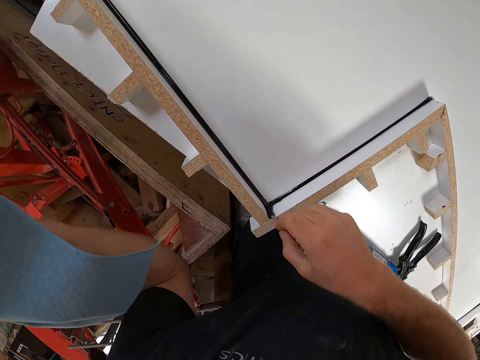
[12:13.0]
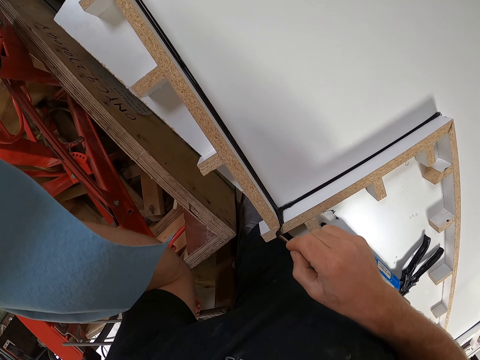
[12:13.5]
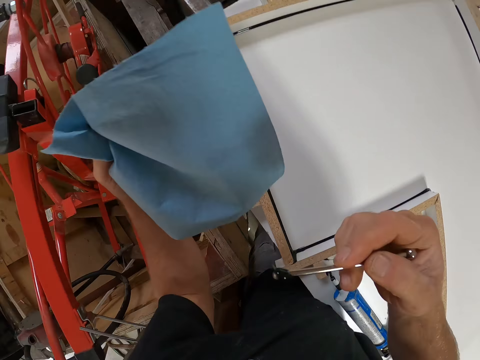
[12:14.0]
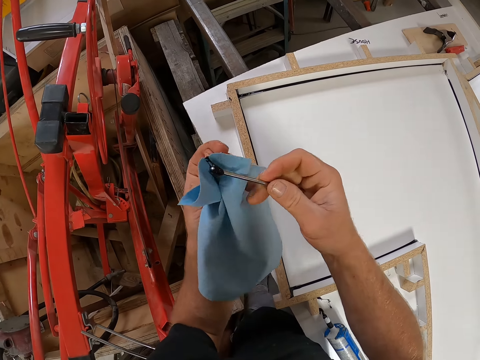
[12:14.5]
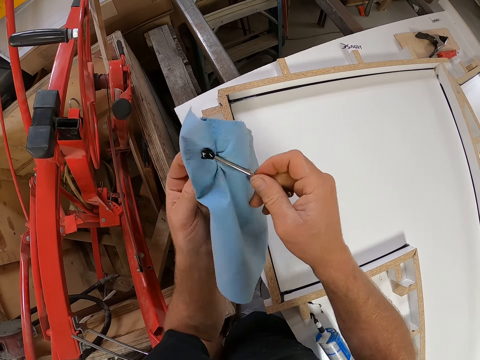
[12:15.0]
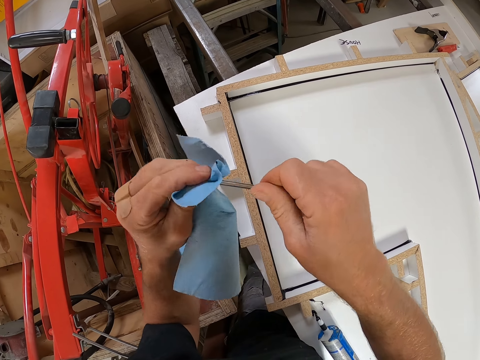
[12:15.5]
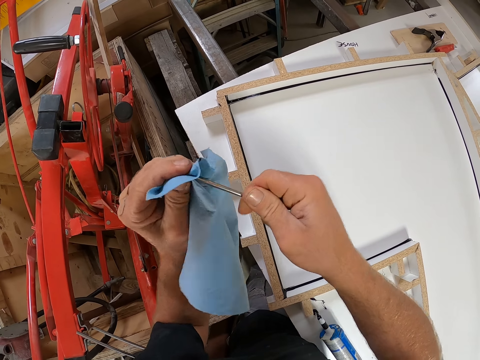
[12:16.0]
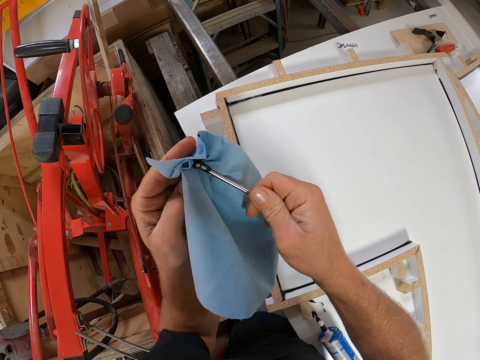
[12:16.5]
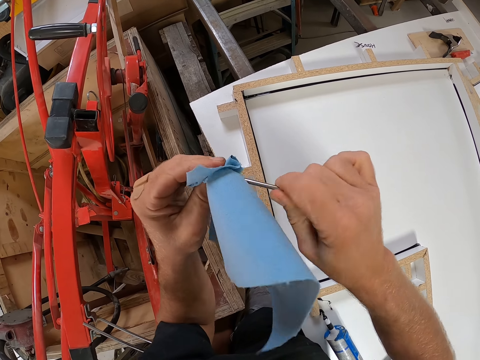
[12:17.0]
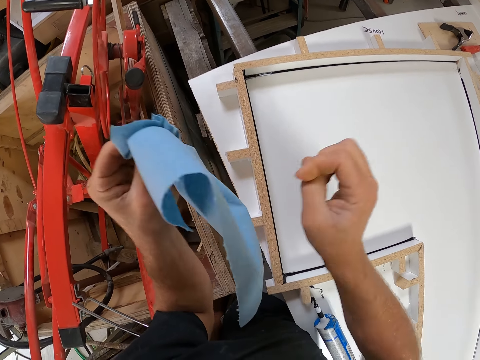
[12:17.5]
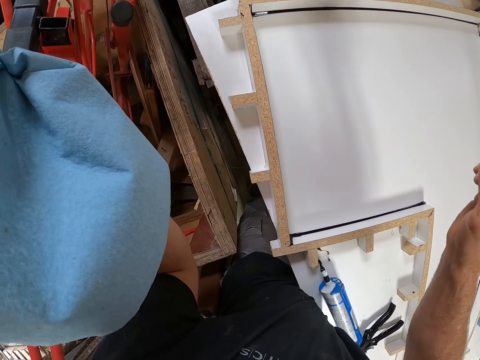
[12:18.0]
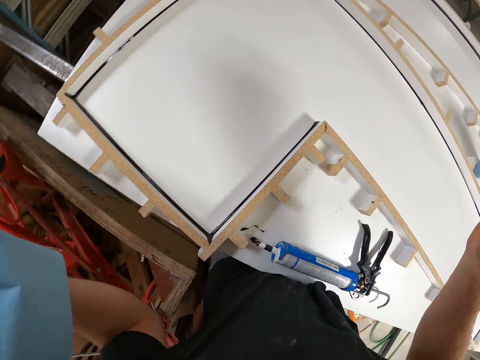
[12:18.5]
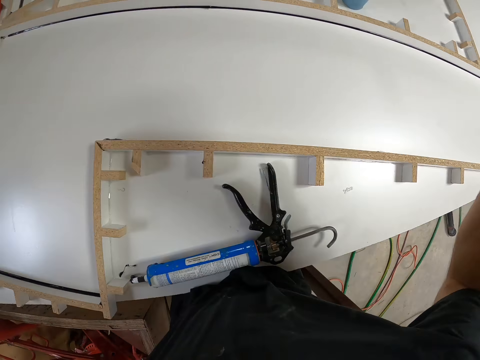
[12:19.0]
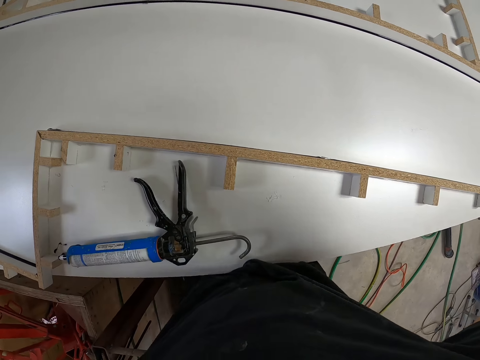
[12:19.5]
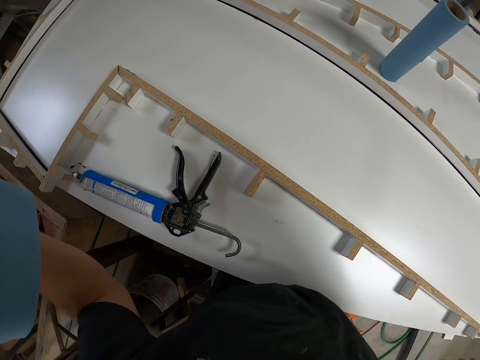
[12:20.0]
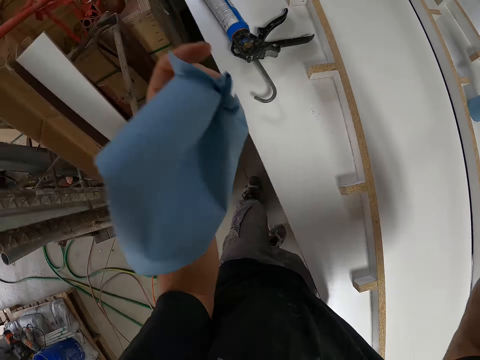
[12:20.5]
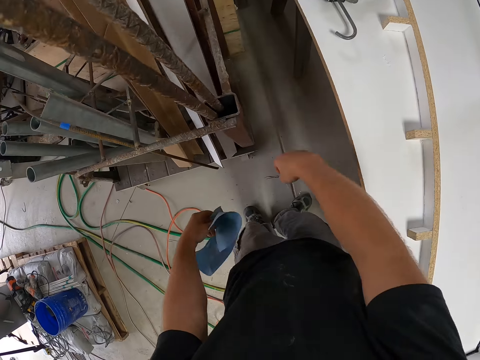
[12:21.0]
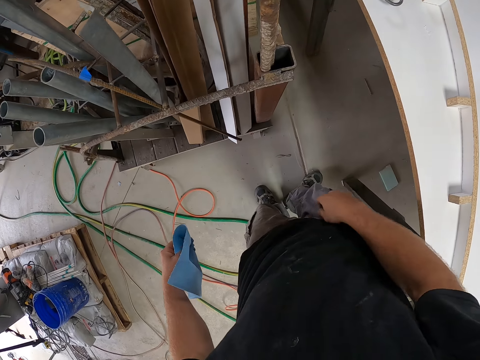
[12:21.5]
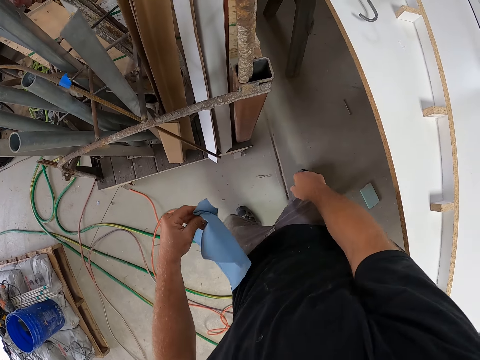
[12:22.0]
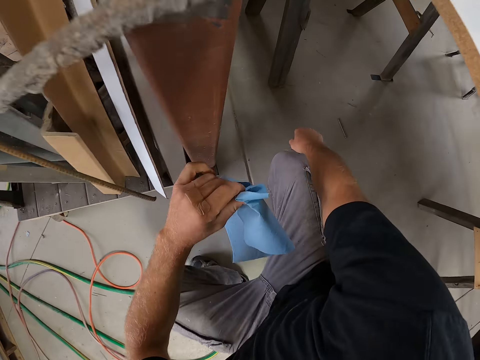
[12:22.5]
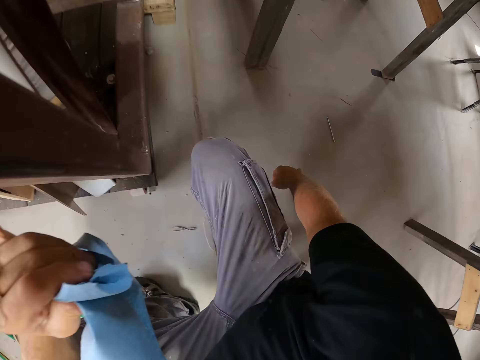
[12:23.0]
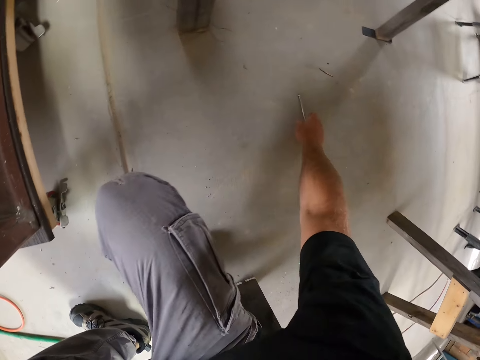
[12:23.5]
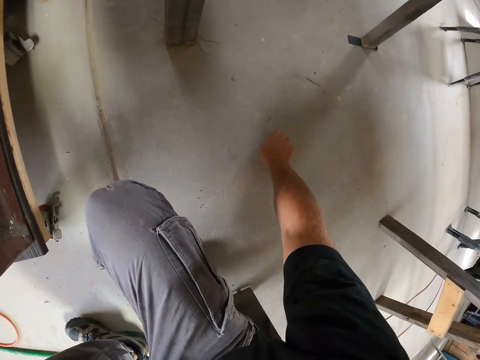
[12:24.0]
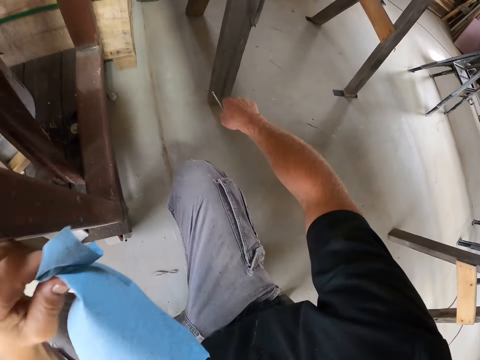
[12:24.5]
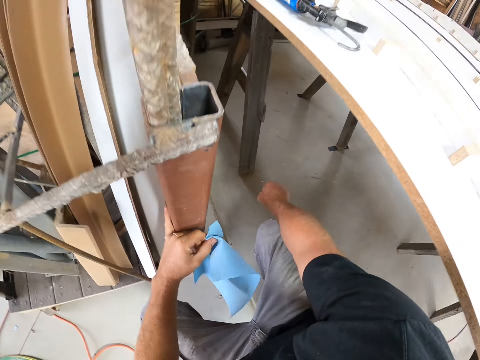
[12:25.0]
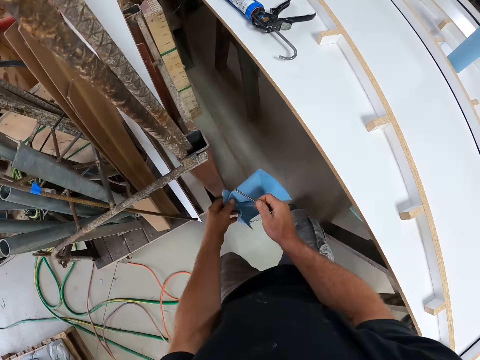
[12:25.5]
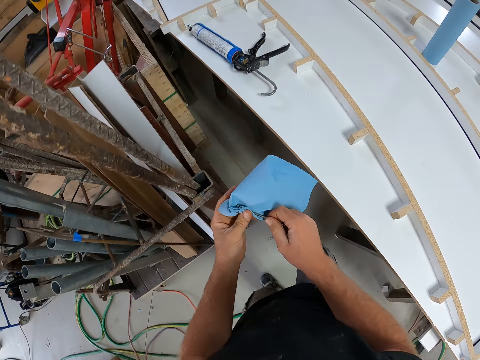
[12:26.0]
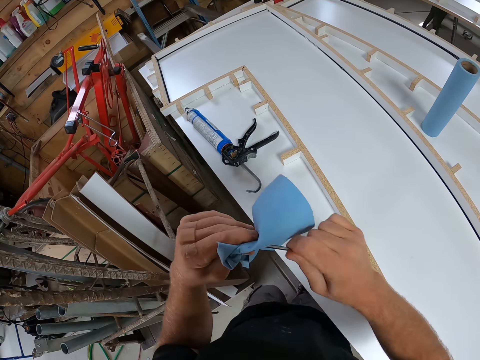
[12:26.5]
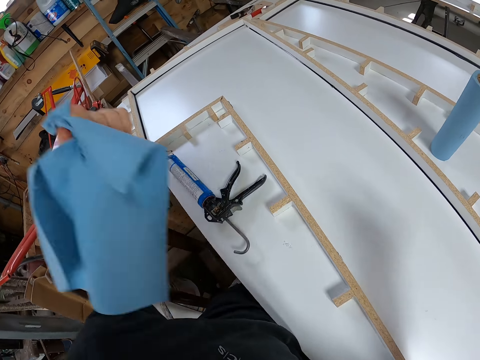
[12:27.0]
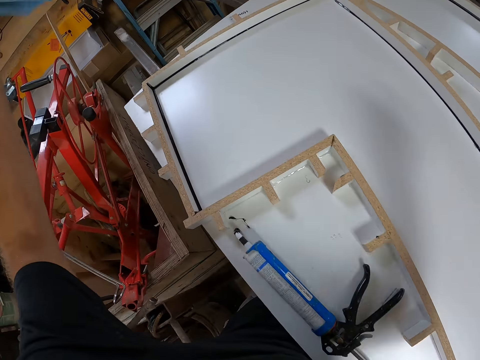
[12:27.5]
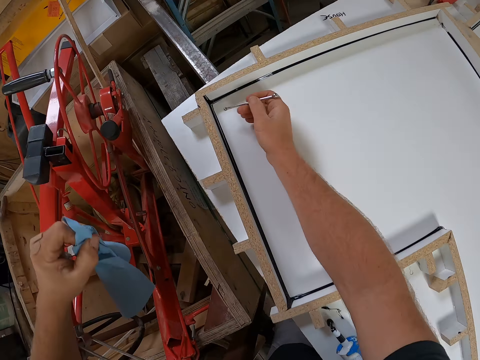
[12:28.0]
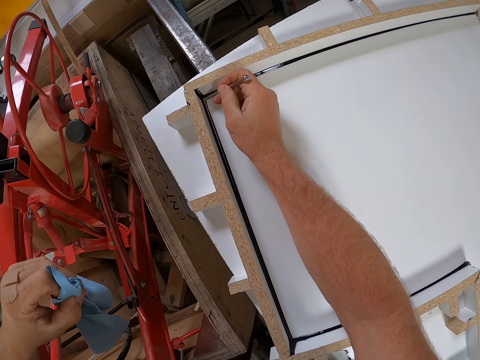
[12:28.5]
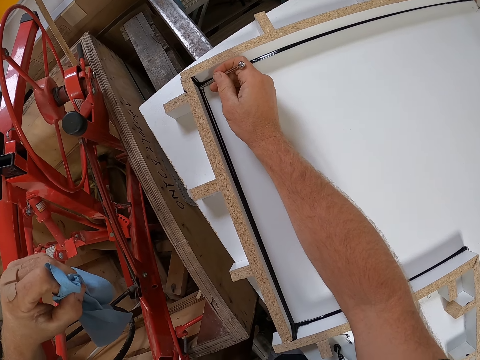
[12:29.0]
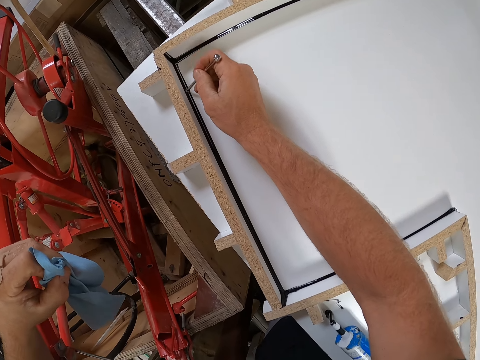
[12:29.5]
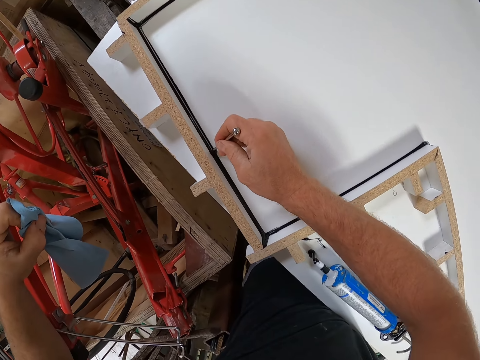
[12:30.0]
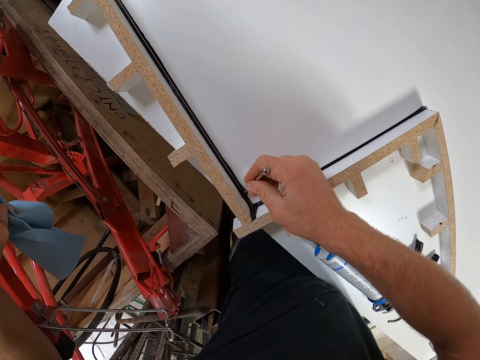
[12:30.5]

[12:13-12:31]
The camera wearer cleans the small iron on the paper towel. They look around the workshop. They pick up the small iron from the floor. They clean the small iron on the paper towel and pack excess sealant on the edge of the table with the small iron.

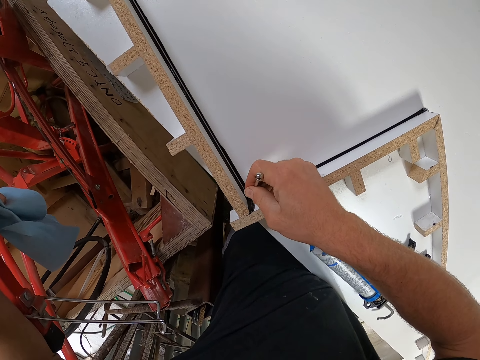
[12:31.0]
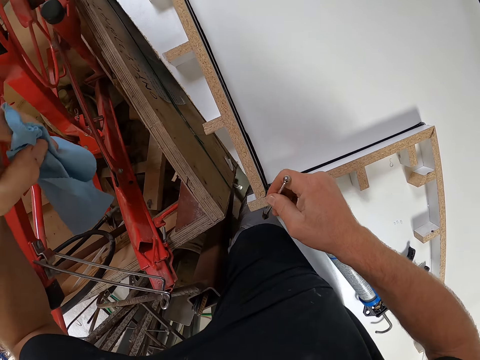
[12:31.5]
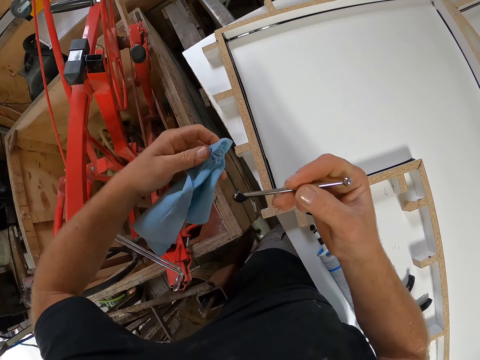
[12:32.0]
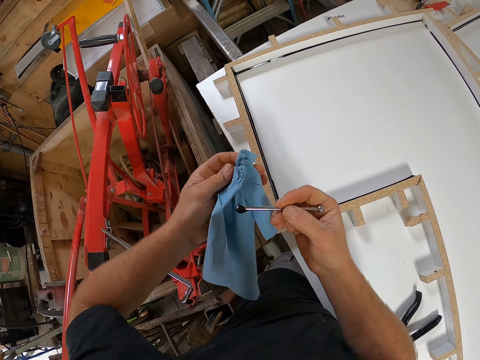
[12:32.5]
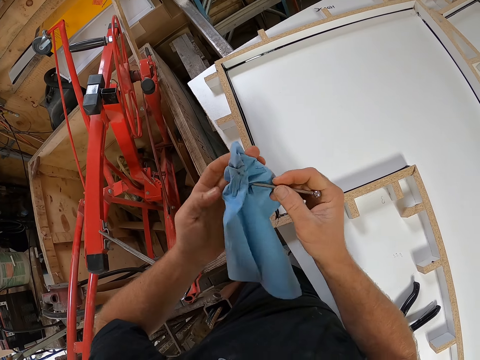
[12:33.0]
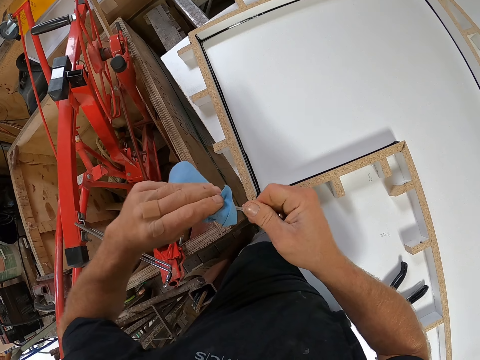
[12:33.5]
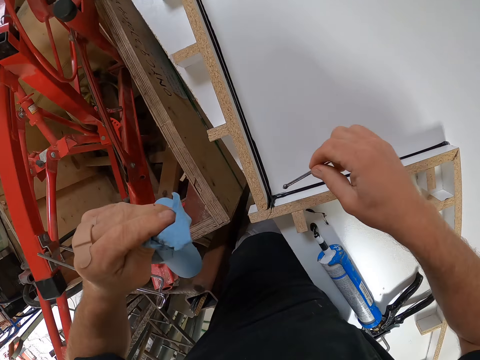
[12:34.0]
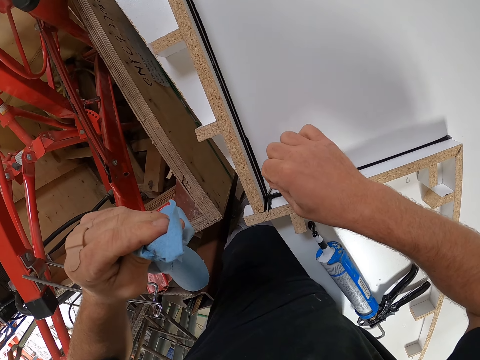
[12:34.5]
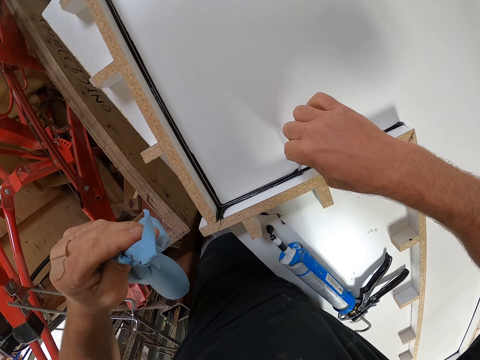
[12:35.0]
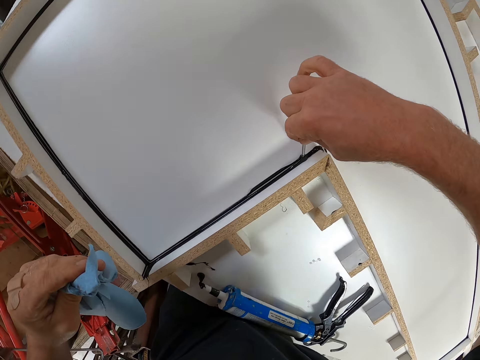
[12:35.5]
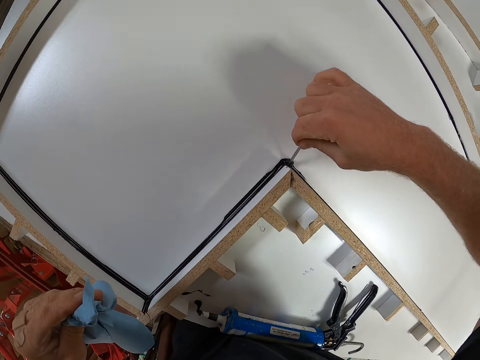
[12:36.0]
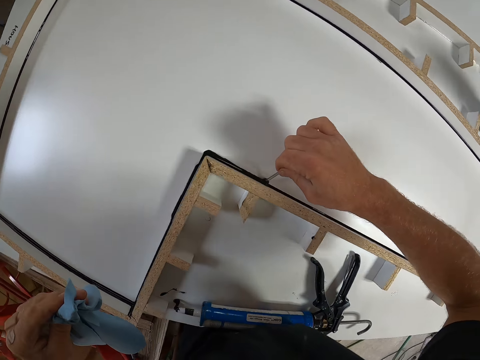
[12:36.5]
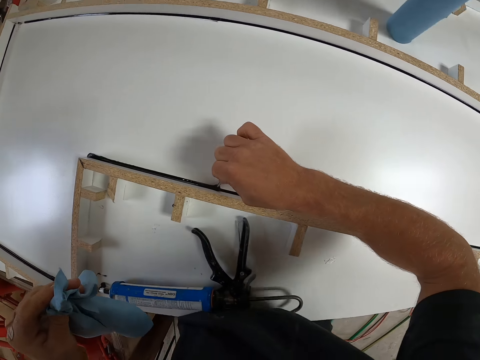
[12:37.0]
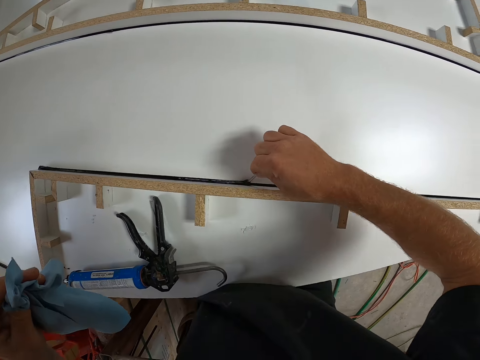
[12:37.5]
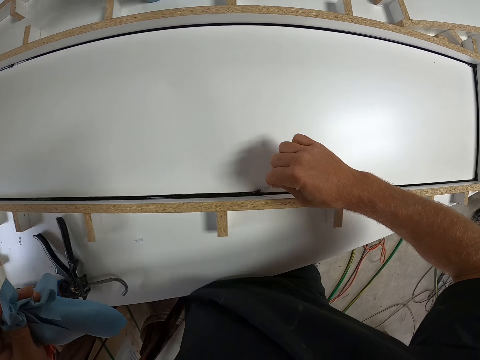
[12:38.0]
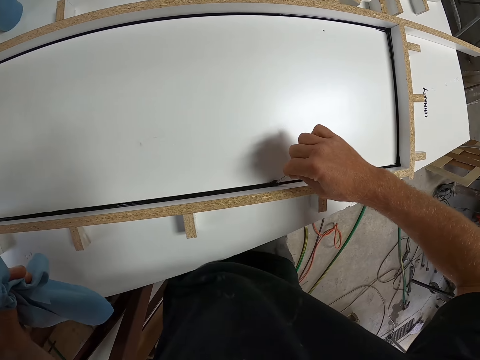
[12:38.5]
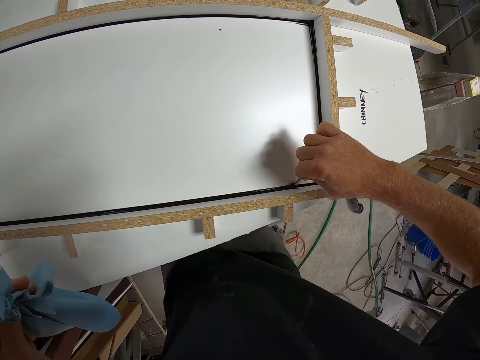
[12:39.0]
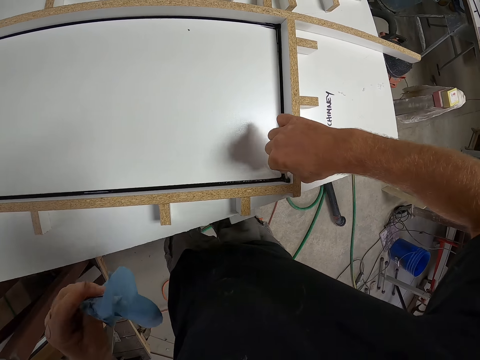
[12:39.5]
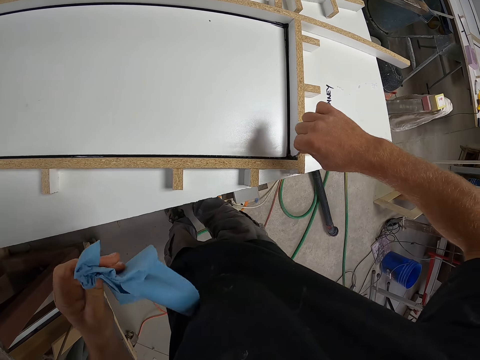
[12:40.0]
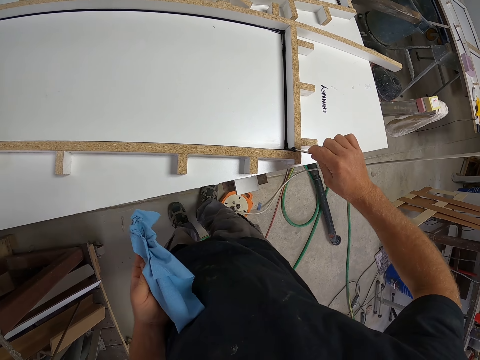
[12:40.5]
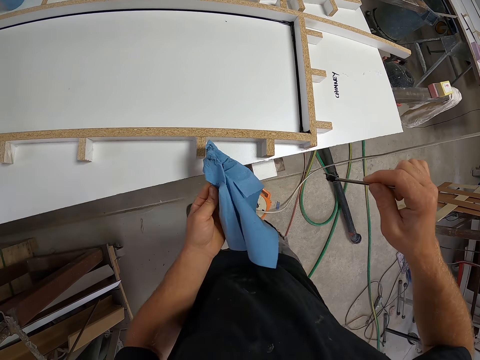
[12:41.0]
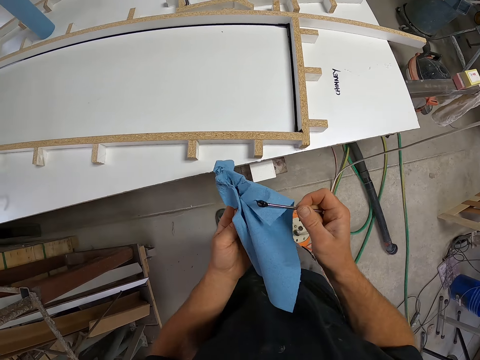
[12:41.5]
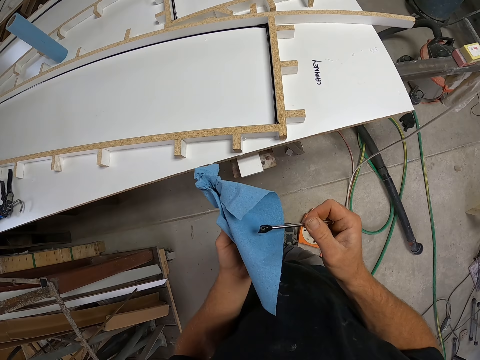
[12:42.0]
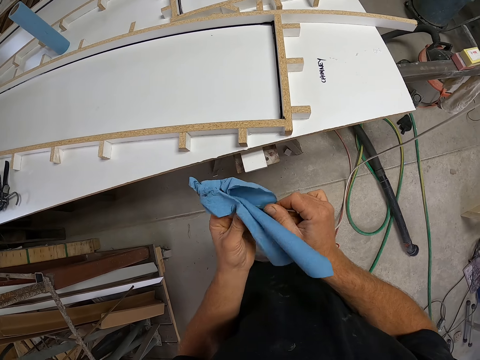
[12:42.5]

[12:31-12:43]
The camera wearer cleans the small iron on the paper towel. They pack excess sealant on the edge of the table with the small iron. They clean the small iron on the paper towel.
